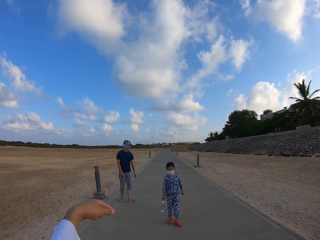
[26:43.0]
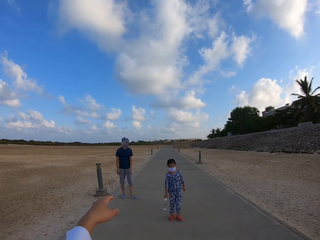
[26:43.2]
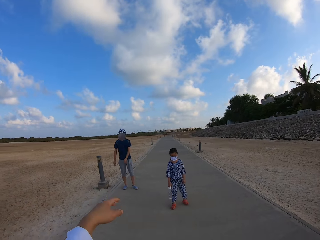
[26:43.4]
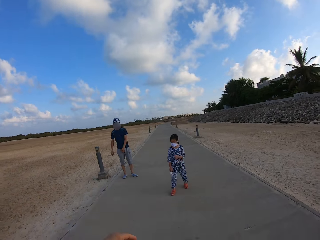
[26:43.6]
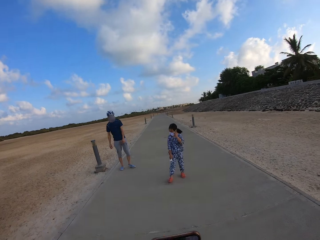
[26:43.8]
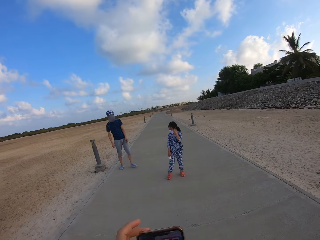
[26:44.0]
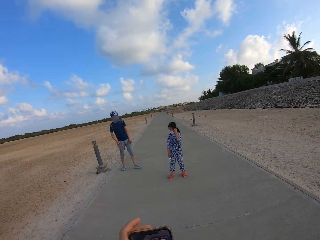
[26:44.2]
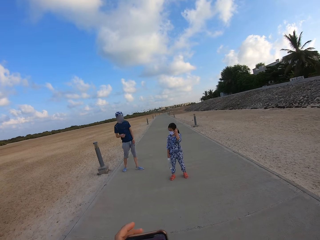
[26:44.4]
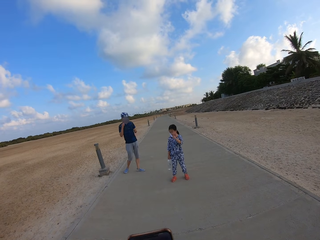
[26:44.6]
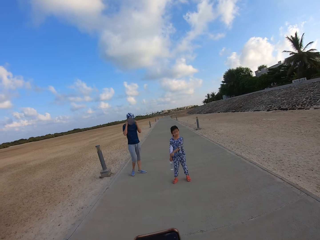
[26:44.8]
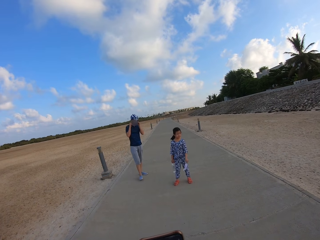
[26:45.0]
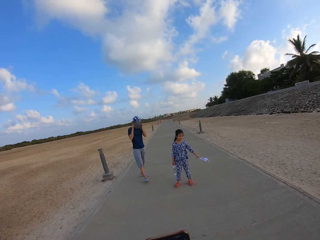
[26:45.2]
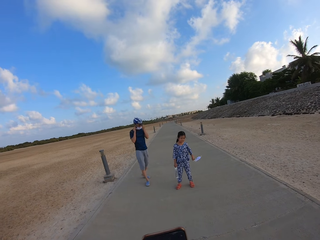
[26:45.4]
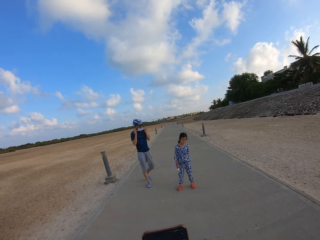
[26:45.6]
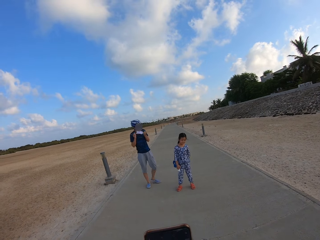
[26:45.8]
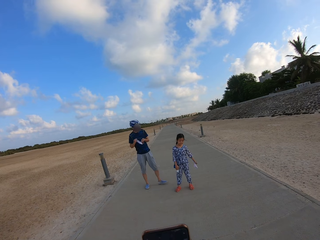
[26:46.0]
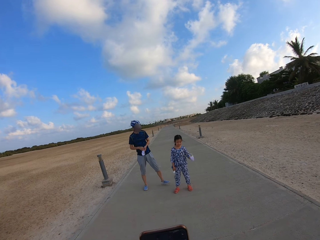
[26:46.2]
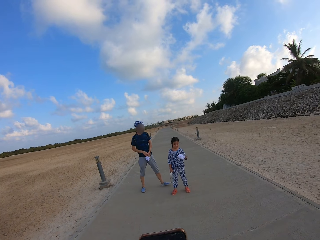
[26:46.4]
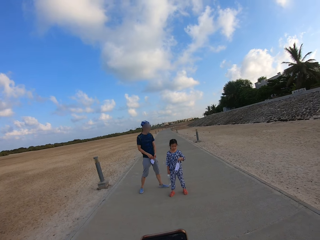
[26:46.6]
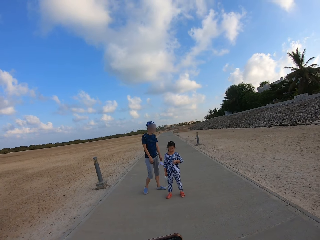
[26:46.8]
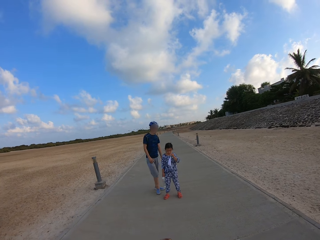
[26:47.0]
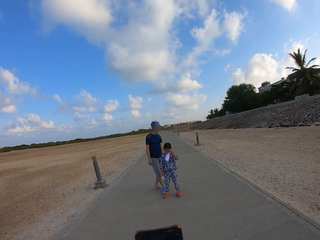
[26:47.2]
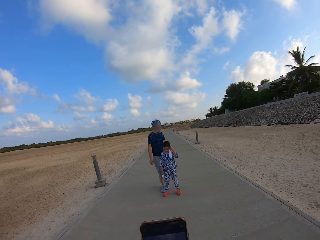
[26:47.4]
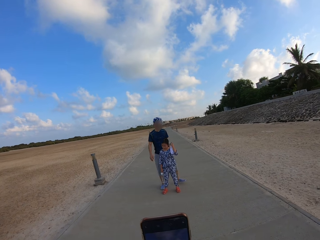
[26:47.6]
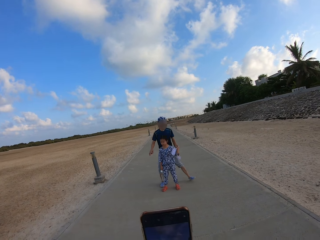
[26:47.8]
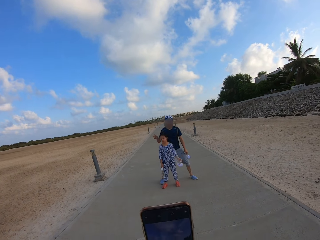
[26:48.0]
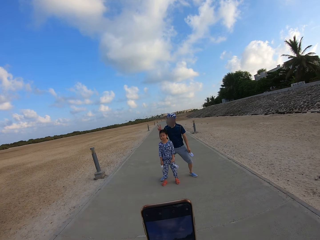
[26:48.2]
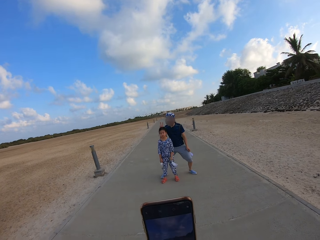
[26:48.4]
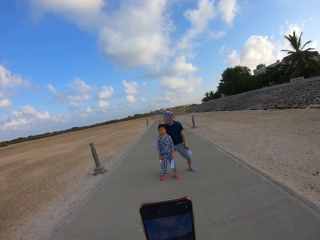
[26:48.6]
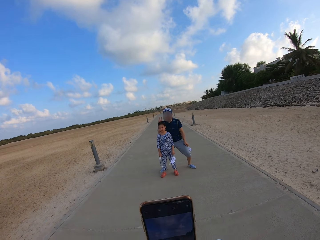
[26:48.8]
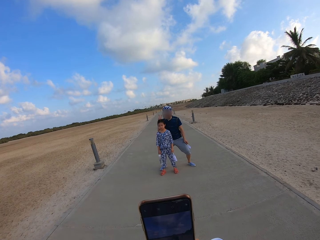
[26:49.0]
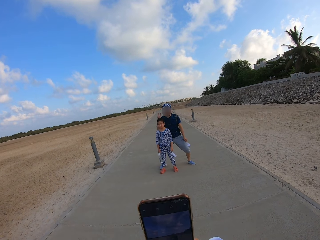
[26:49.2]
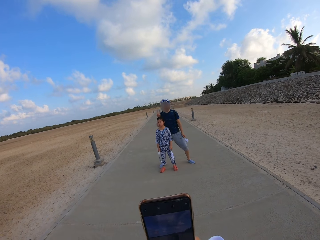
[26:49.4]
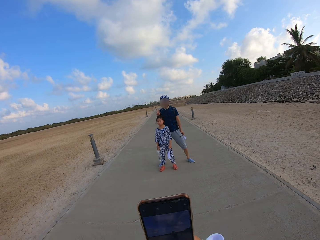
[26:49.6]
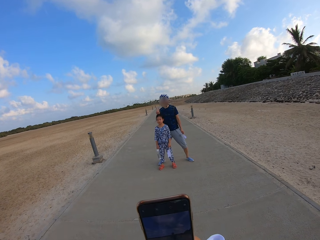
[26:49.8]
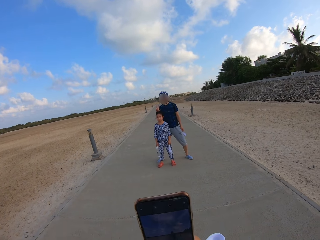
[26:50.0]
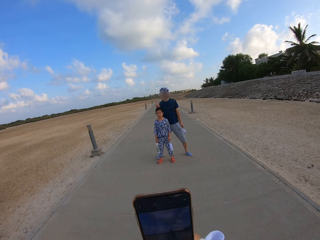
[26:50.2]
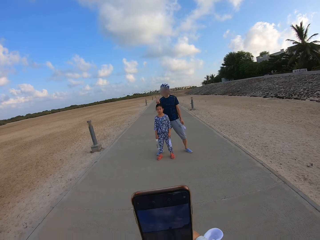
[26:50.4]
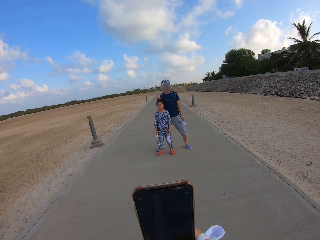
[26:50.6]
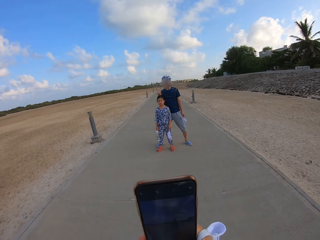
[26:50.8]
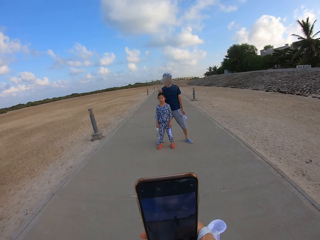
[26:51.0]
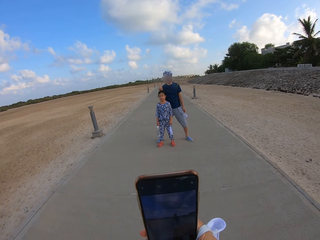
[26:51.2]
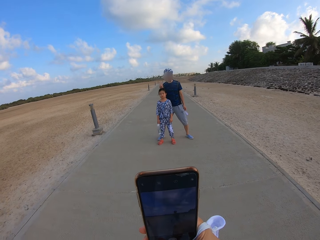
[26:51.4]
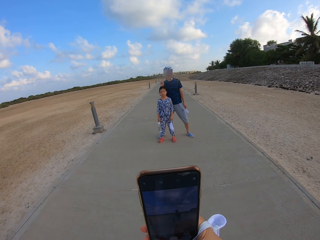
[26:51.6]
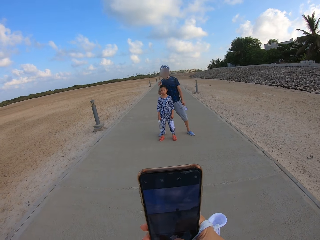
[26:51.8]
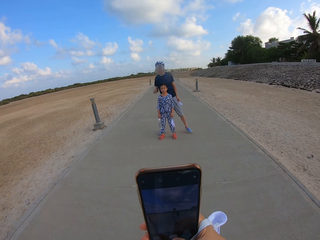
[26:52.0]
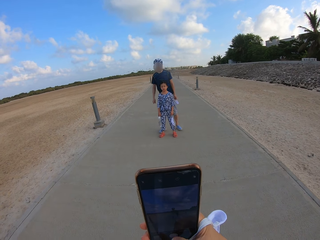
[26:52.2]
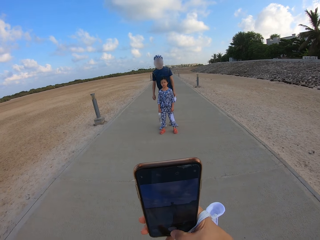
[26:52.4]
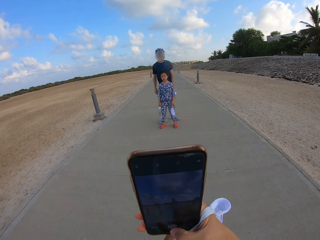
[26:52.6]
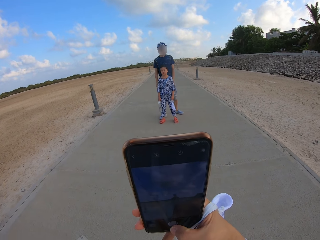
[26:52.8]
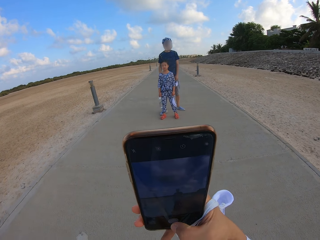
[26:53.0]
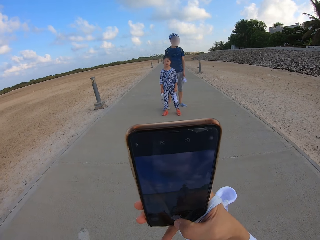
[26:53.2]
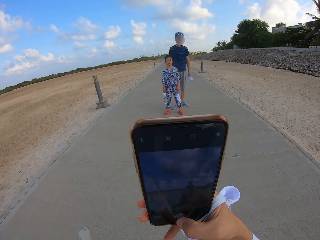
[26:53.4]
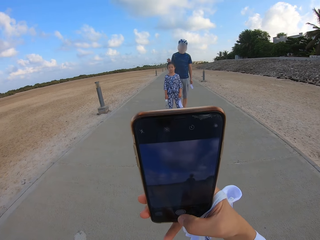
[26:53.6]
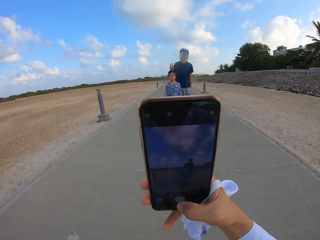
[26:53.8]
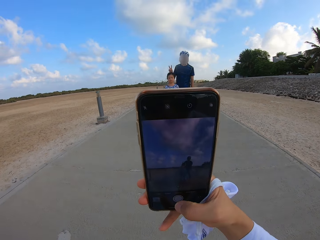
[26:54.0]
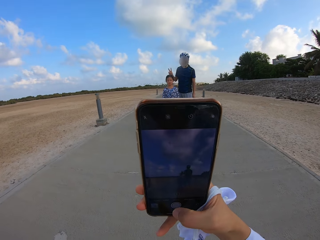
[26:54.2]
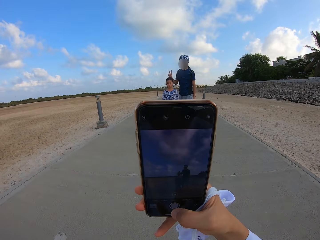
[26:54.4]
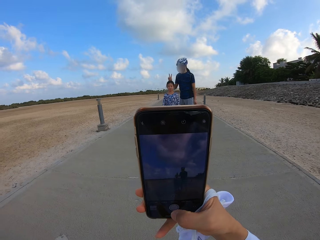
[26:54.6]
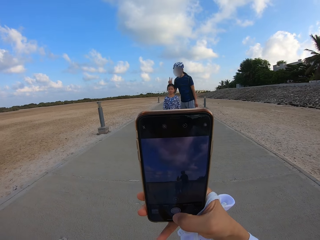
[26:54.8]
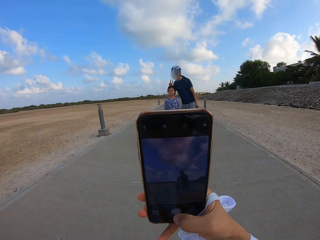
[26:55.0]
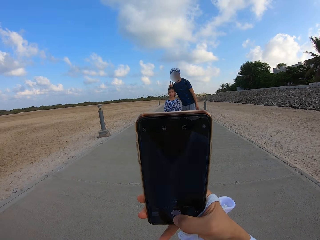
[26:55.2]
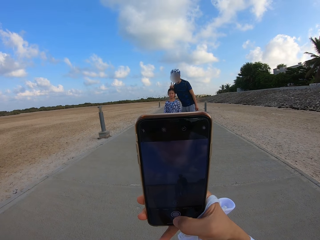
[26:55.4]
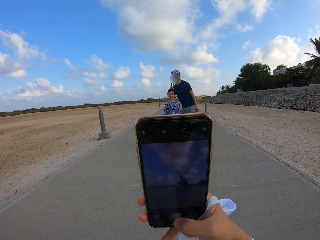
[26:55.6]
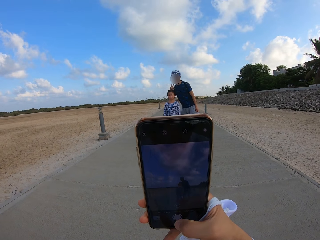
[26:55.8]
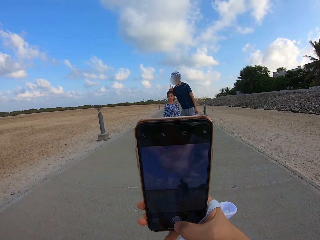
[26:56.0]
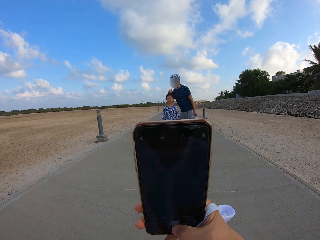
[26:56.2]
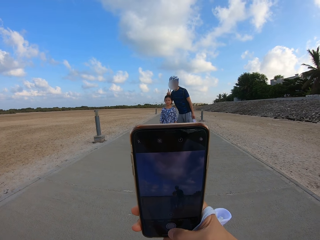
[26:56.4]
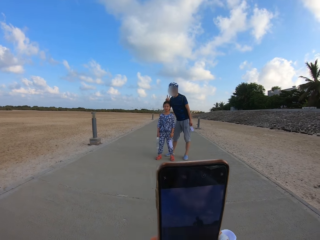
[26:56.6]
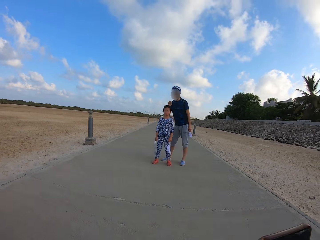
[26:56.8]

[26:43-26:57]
The camera wearer flips the left hand. They hold a phone. They use the phone to take a photo of a person and another person.

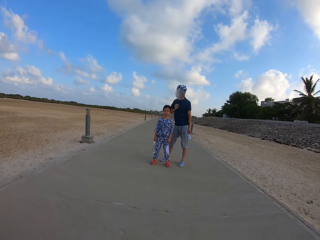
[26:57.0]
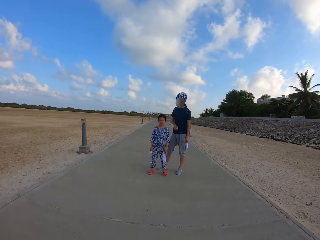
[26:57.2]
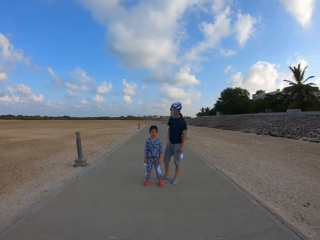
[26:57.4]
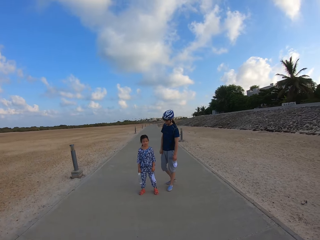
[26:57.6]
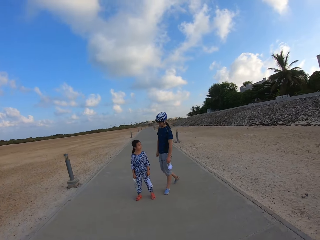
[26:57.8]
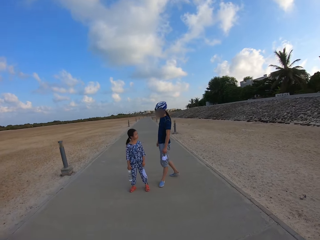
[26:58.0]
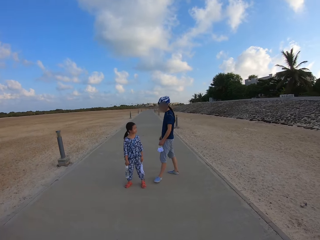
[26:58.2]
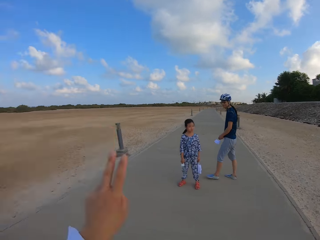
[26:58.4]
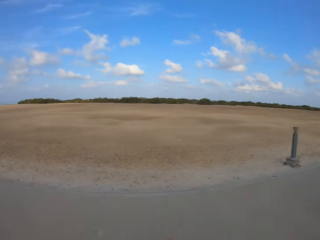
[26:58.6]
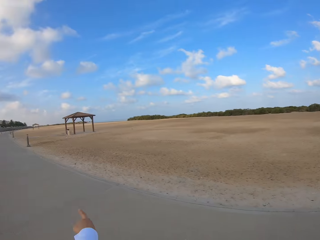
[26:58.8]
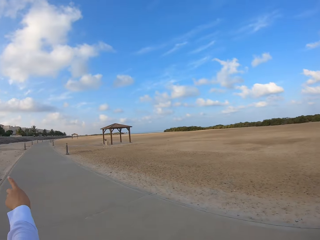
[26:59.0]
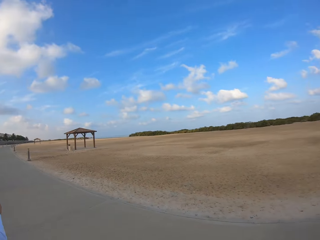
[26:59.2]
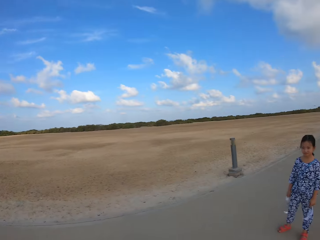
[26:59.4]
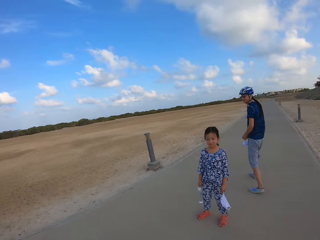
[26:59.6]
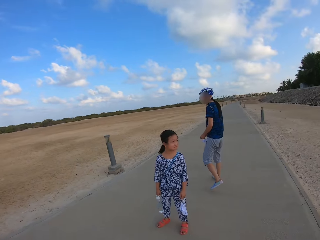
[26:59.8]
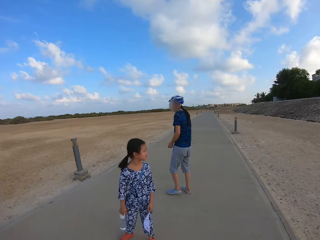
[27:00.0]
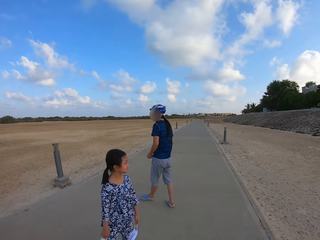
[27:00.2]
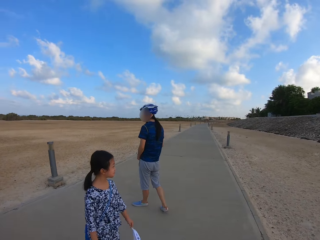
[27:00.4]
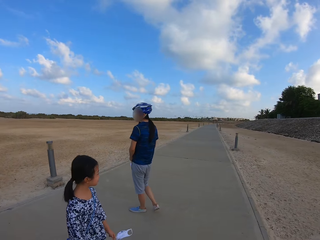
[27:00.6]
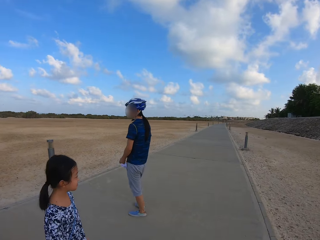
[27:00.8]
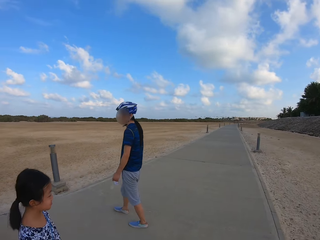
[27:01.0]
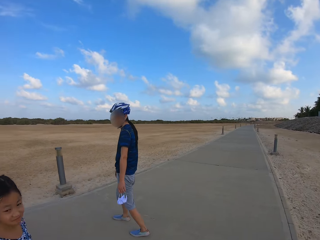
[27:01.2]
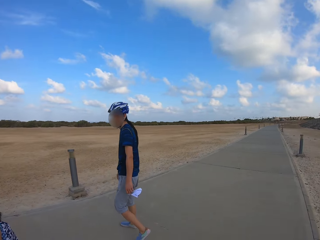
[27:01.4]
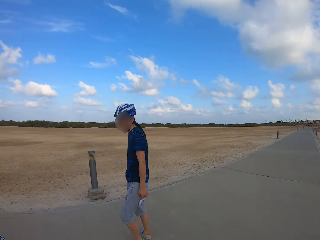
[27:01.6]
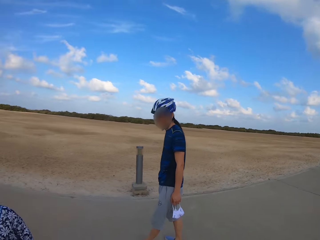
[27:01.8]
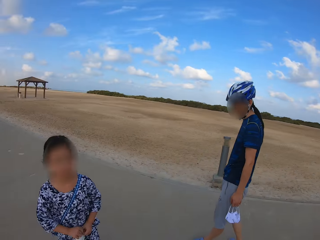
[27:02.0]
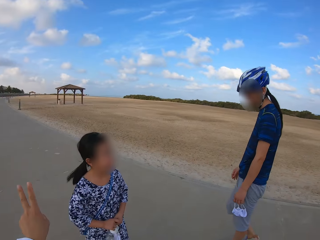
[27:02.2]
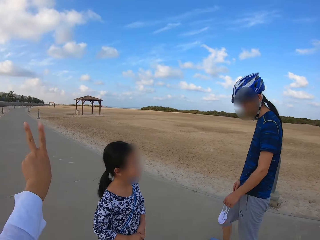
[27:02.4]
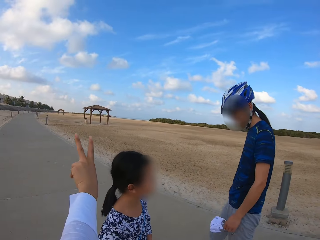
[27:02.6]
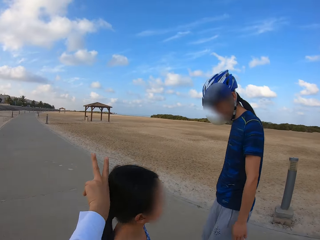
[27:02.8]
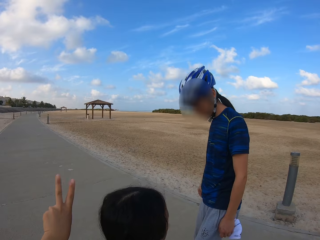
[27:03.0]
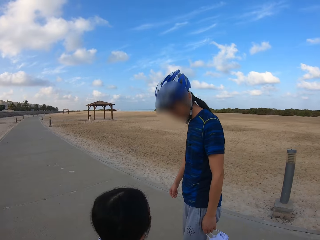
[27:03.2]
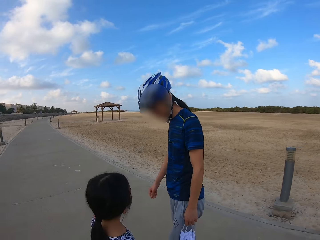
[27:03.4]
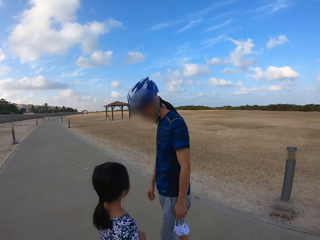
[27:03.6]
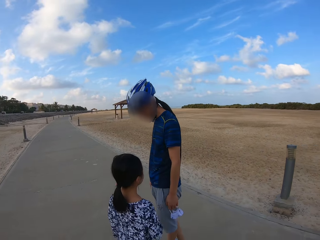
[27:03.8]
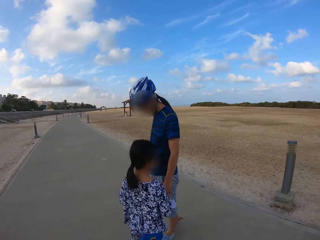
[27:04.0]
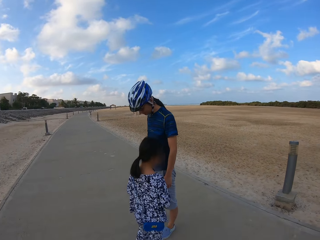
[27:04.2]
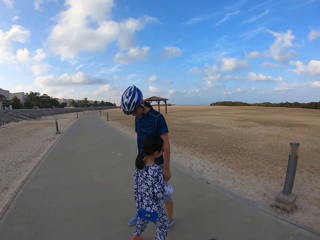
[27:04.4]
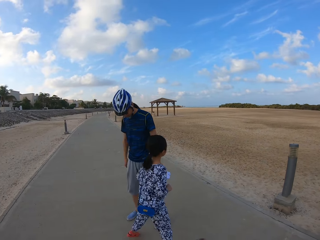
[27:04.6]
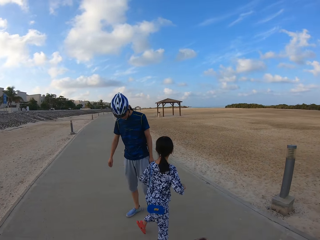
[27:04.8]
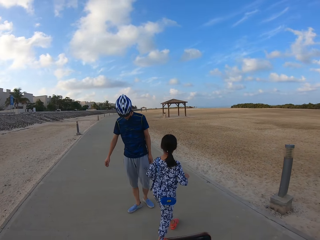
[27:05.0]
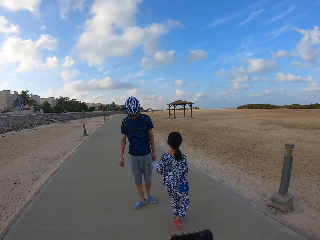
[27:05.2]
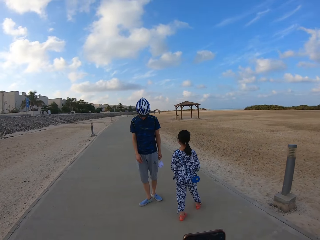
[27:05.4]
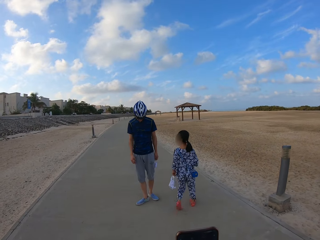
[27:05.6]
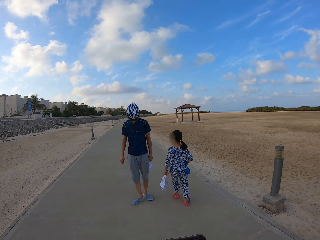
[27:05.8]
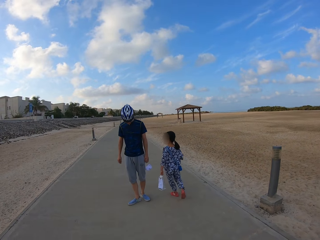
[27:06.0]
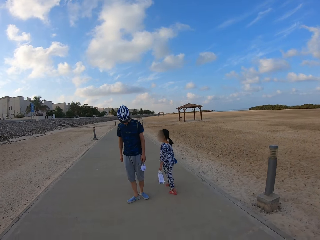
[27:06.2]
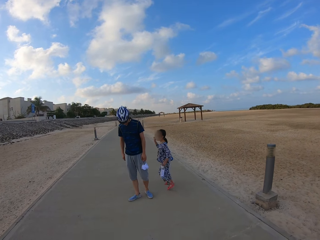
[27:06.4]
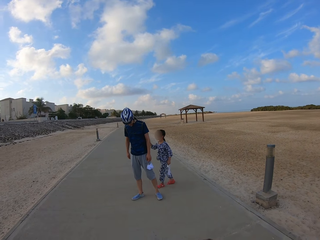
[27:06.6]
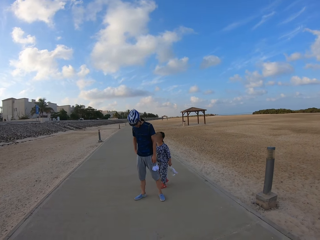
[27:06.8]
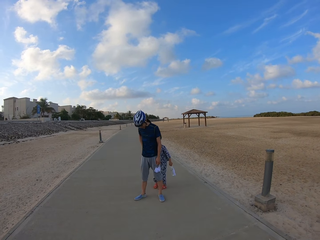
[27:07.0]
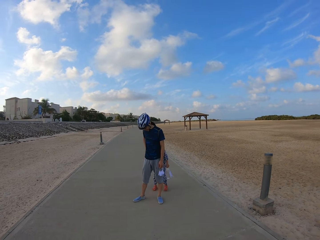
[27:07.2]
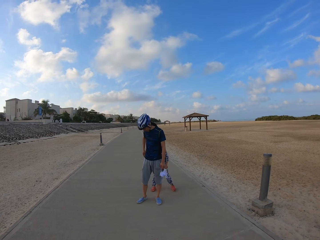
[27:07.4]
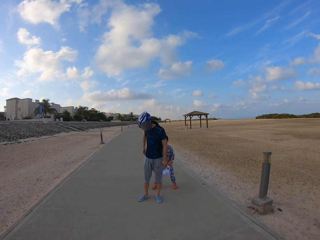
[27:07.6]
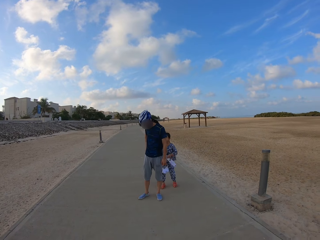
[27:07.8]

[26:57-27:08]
The camera wearer looks around. They turn round. They walk on the sidewalk. A person and another person pose for a photo.
